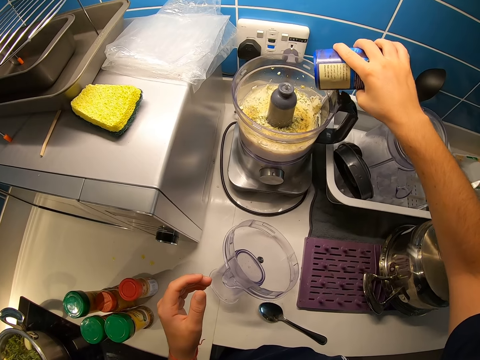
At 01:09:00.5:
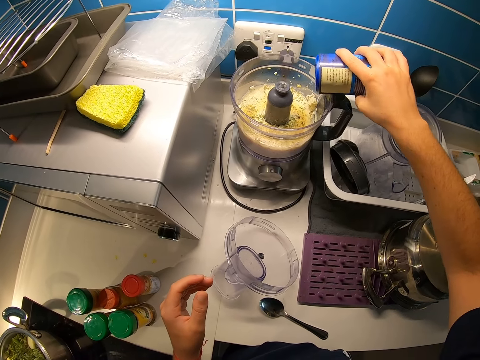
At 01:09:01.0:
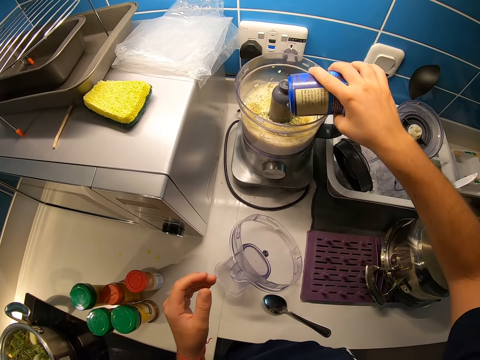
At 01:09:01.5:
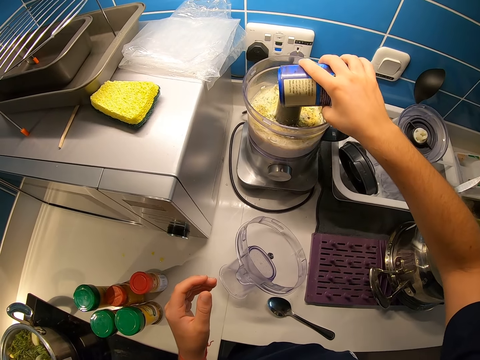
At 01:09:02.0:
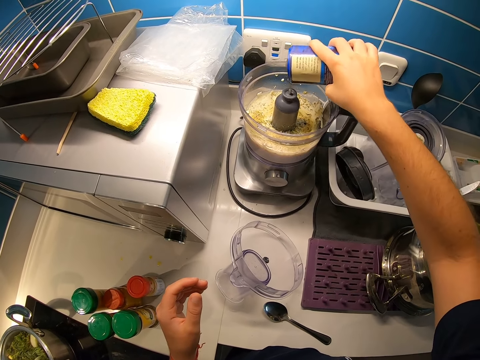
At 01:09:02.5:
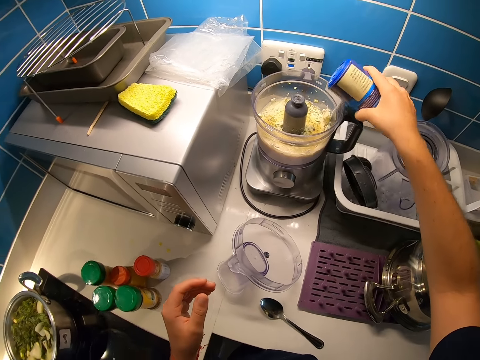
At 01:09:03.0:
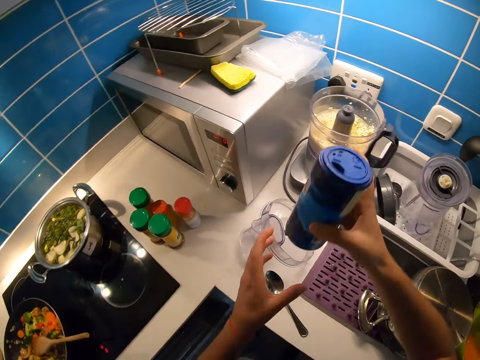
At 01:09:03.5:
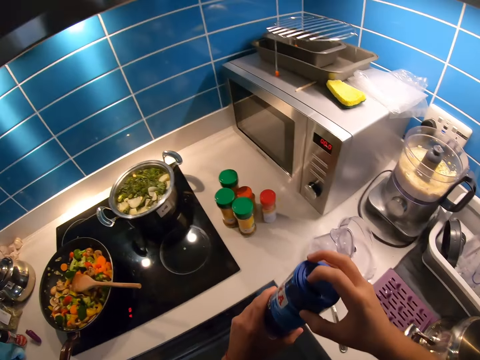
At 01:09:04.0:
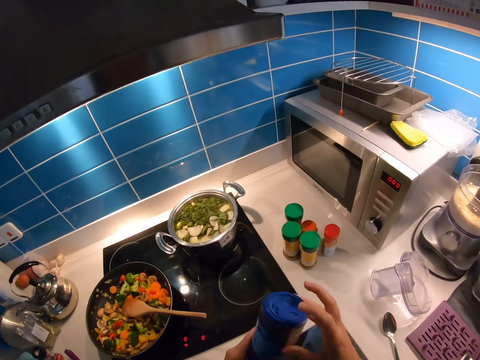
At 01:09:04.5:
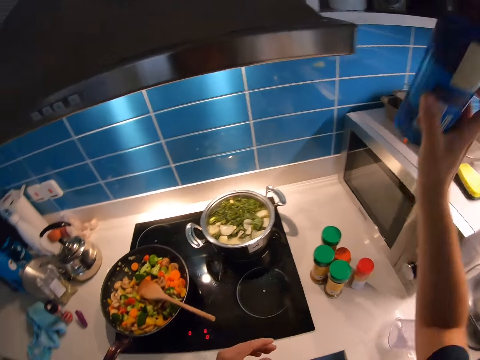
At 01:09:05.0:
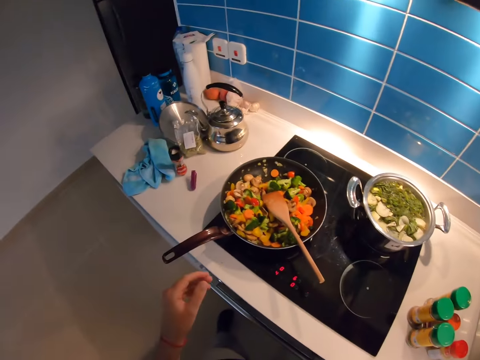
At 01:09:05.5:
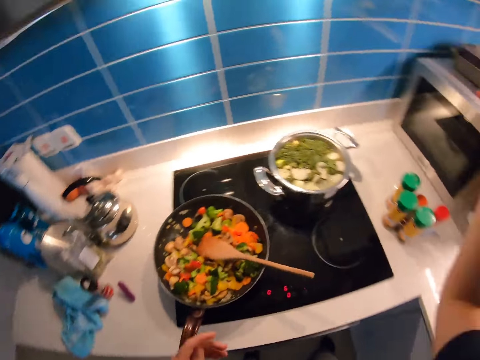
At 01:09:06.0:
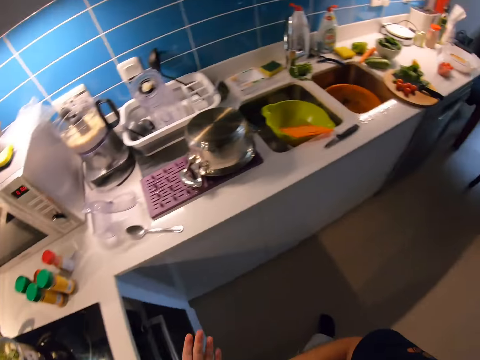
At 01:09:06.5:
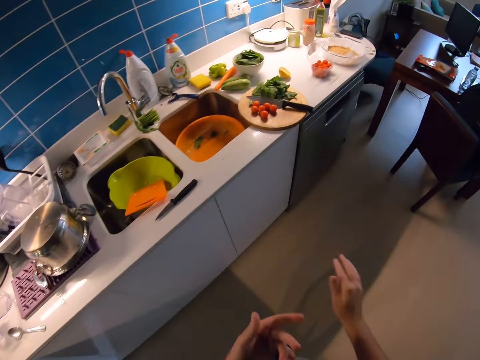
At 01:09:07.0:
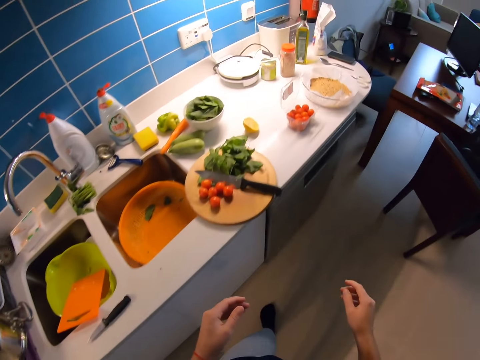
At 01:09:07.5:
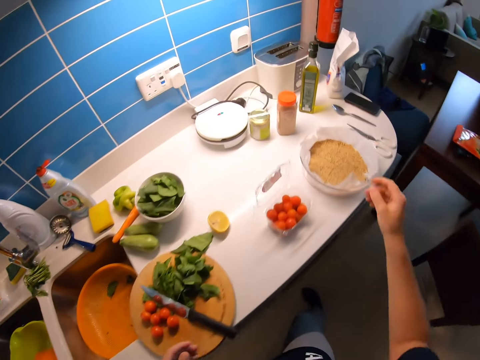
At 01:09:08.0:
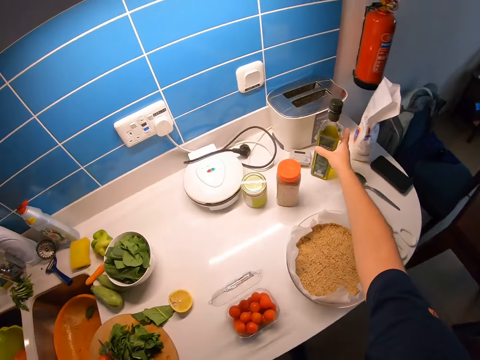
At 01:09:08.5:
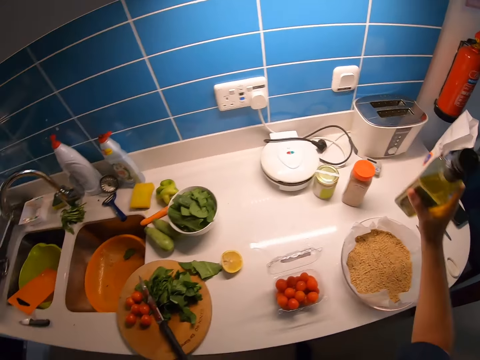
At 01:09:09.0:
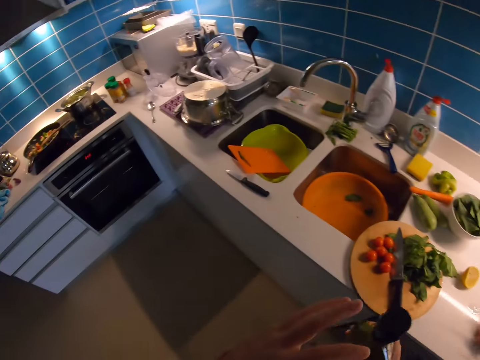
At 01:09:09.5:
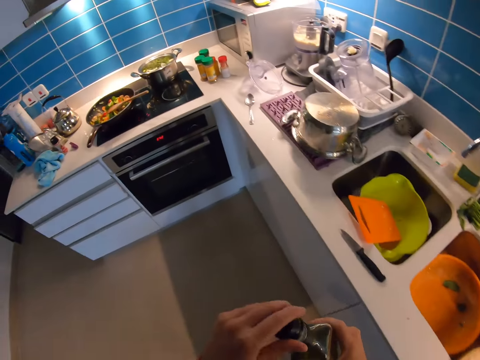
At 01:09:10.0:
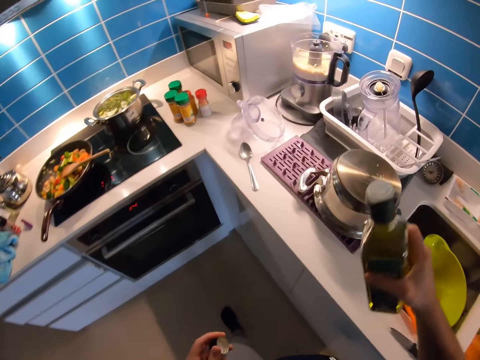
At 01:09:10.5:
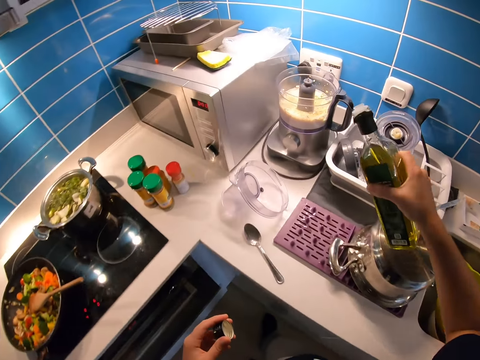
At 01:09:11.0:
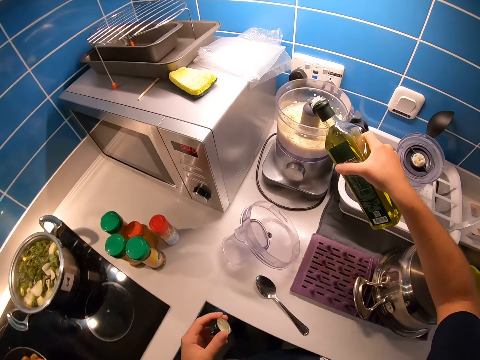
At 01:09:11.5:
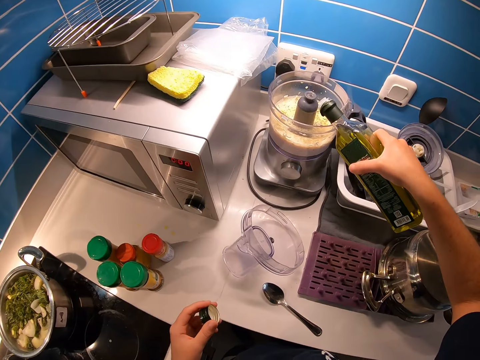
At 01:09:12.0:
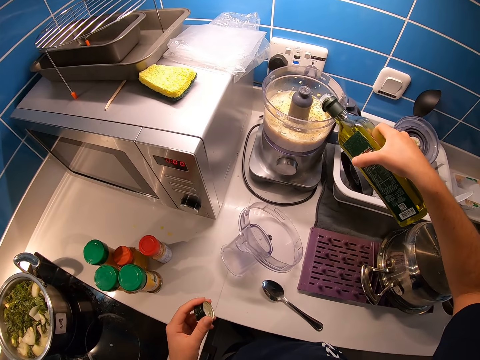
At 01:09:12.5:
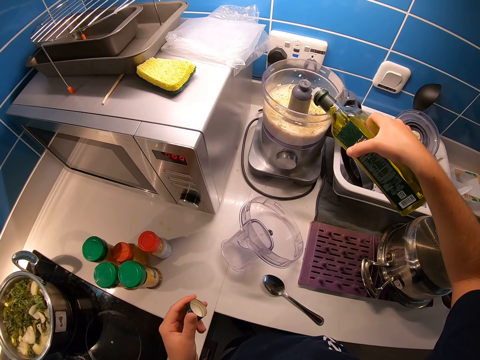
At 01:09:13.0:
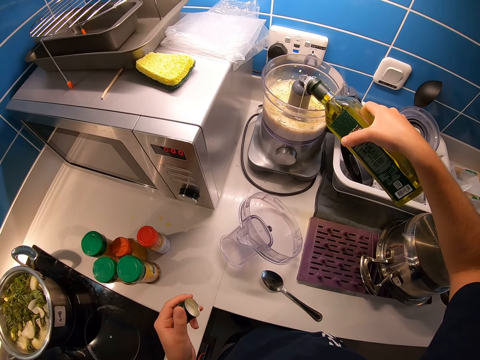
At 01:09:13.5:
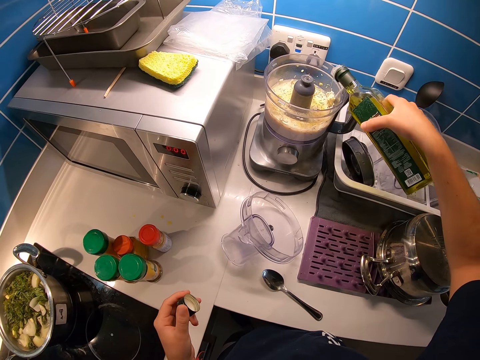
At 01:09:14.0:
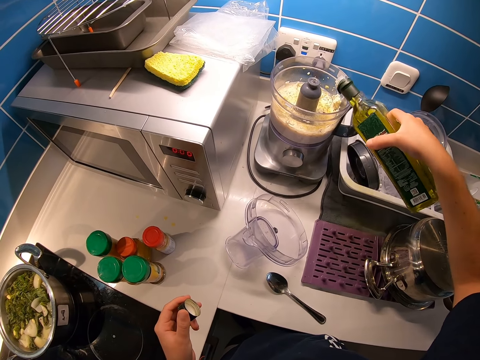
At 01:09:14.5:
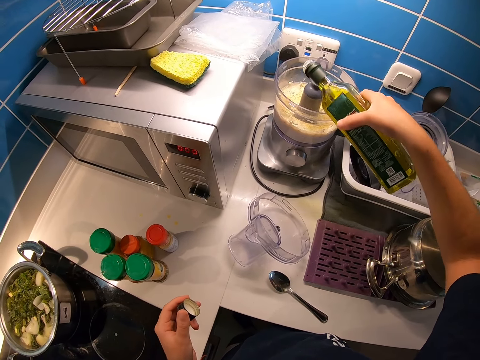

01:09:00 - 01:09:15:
The camera wearer holds the sauce with both hands. He closes the sauce with his right hand and puts the sauce back to the cupboard with his right hand. He looks around the kitchen. He takes a few steps forward. He picks a bottle of groundnut oil from the kitchen cabinet with his right hand. He opens the cover of the groundnut oil bottle with his left hand. He takes a few steps forward. He pours a little of the groundnut oil into the food processor.

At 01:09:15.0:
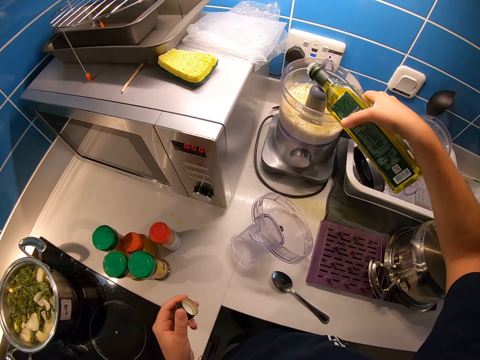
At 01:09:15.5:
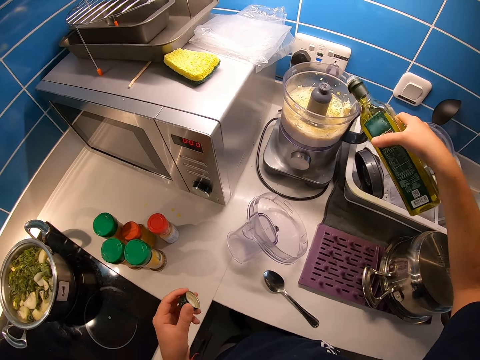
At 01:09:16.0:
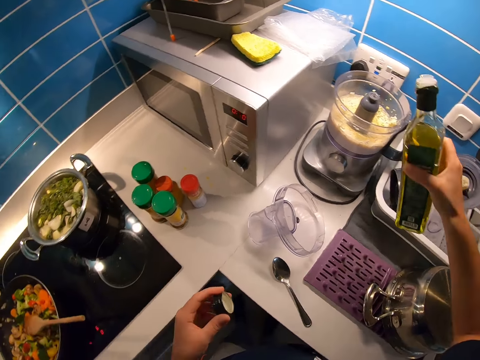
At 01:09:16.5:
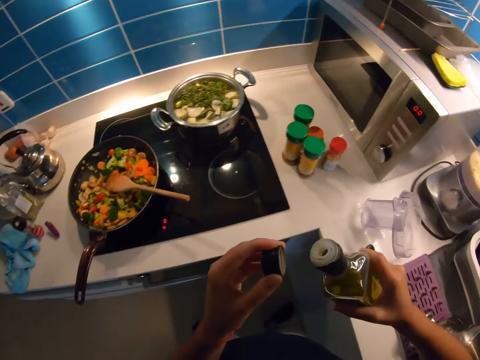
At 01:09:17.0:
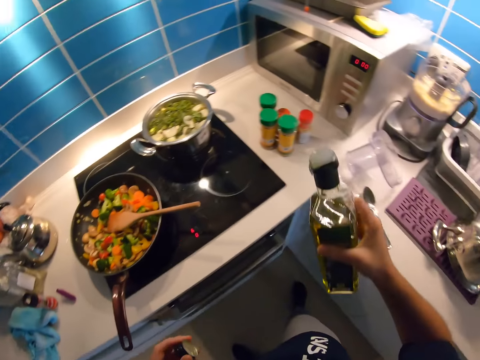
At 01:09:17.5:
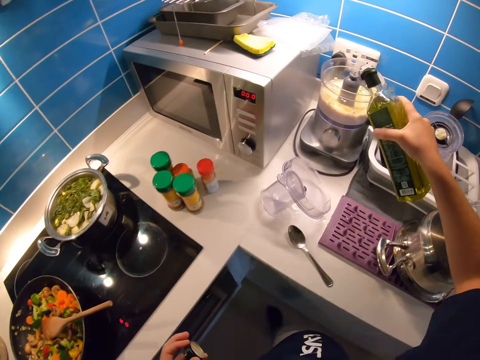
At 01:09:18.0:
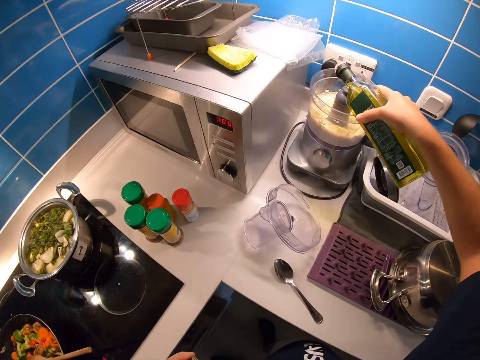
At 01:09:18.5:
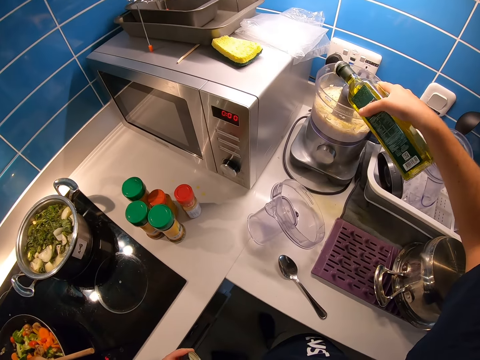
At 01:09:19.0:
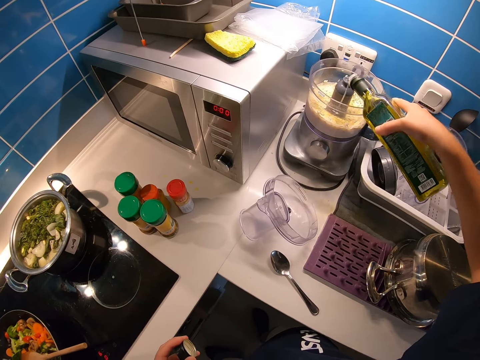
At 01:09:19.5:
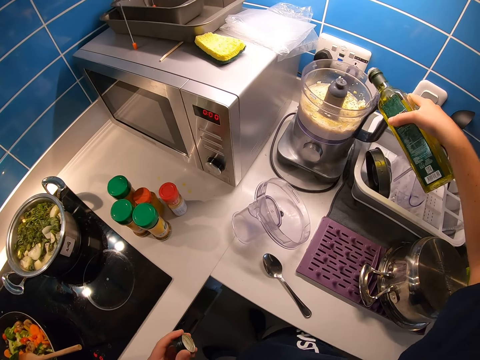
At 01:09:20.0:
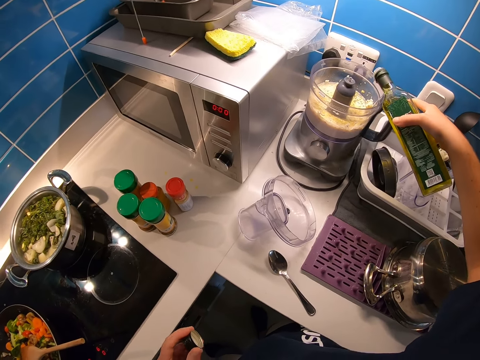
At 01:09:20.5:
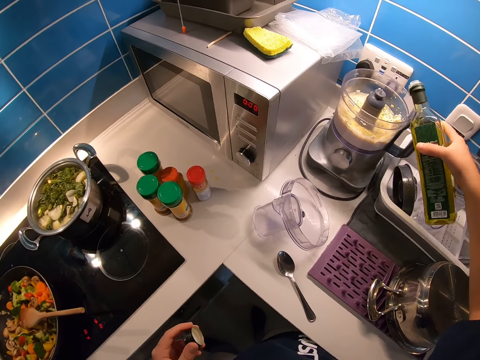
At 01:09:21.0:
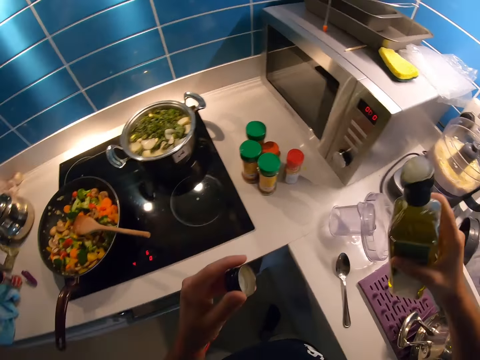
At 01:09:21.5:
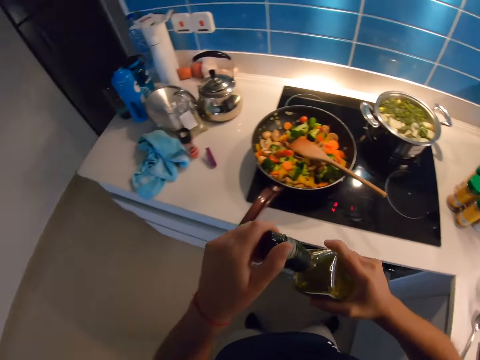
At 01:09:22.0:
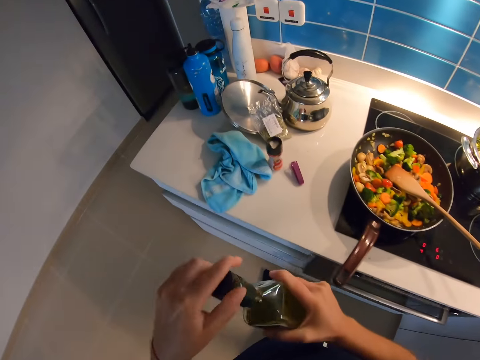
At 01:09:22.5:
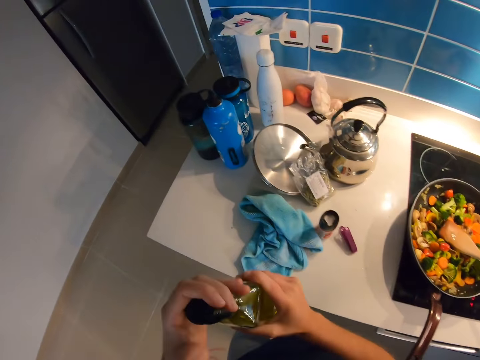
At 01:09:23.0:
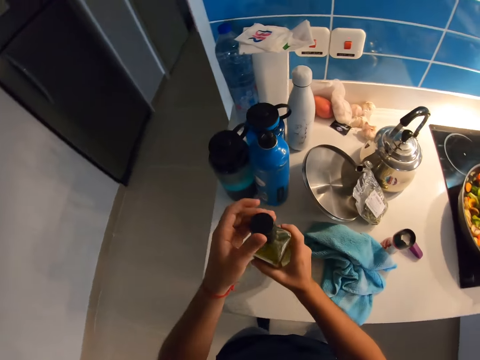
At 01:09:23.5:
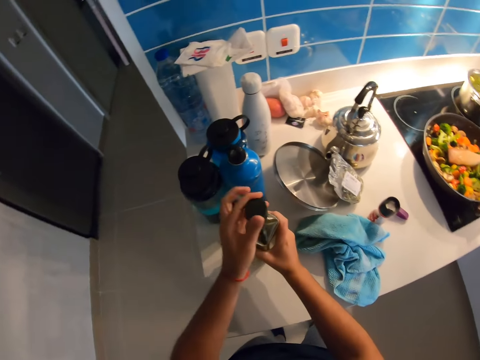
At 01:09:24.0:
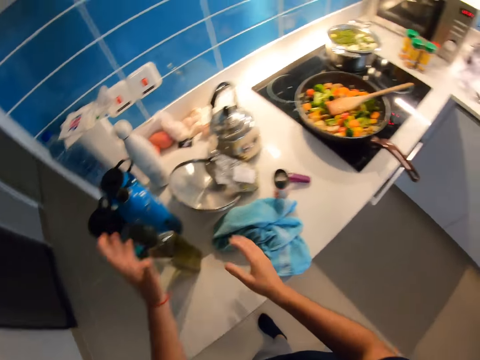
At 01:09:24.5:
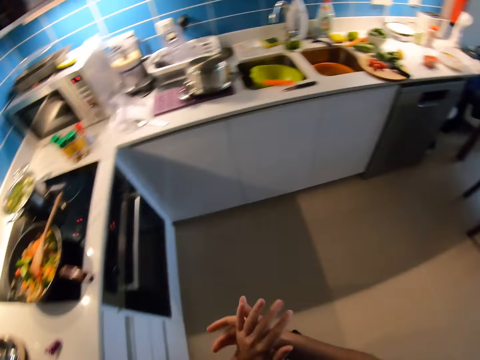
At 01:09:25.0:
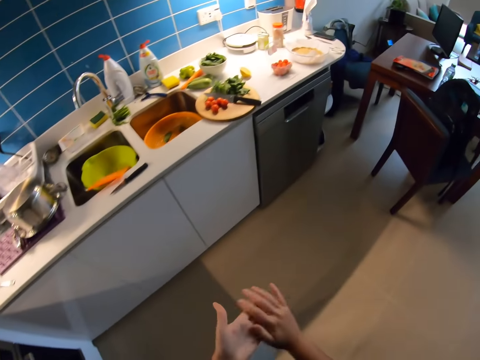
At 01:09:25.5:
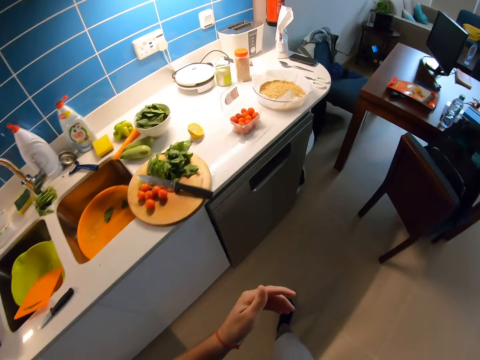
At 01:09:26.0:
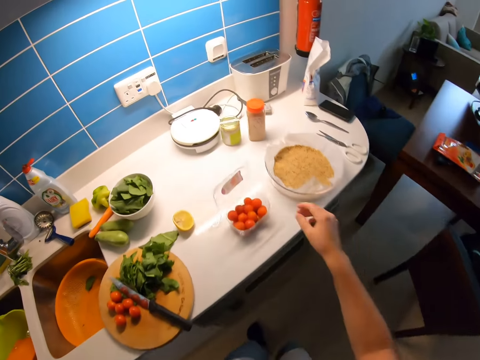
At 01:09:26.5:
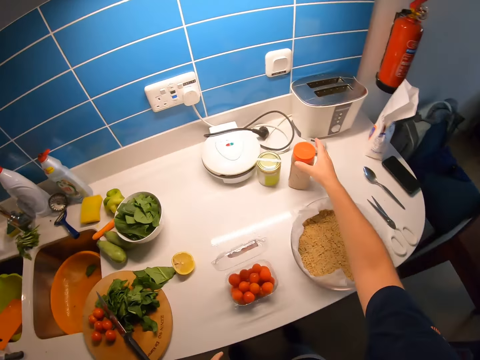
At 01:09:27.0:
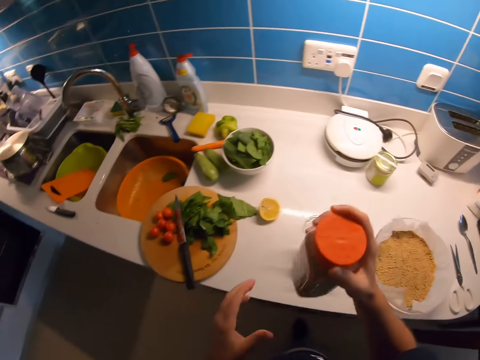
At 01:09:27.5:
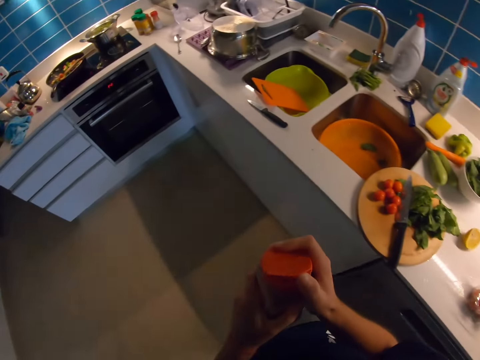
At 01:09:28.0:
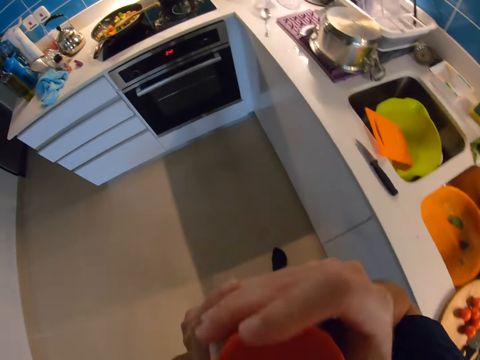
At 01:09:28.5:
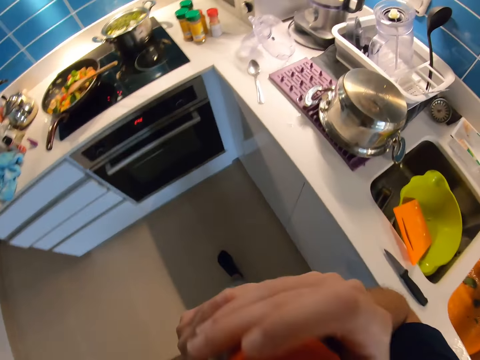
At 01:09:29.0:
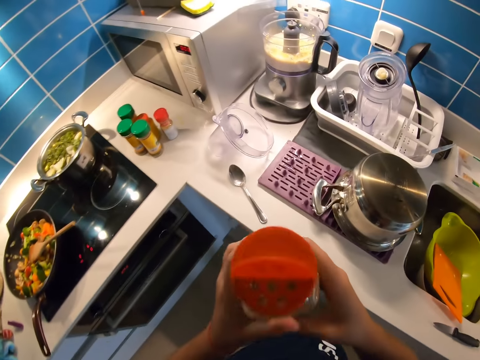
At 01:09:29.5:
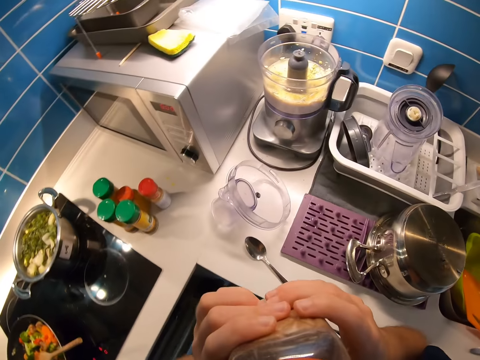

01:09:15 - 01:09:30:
The camera wearer looks around the kitchen. He removes the bottle of the groundnut oil from the food processor. He pours a little of the groundnut oil into the food processor. He closes the bottle of the groundnut oil with his left hand. He drops the bottle of the groundnut oil on the kitchen cabinet. He takes a few steps forward. He picks a sauce from the kitchen cabinet with his right hand. He holds the sauce with both hands. He opens the sauce with his right hand. He smells something. He walks around the kitchen. He raises the sauce to his face.
